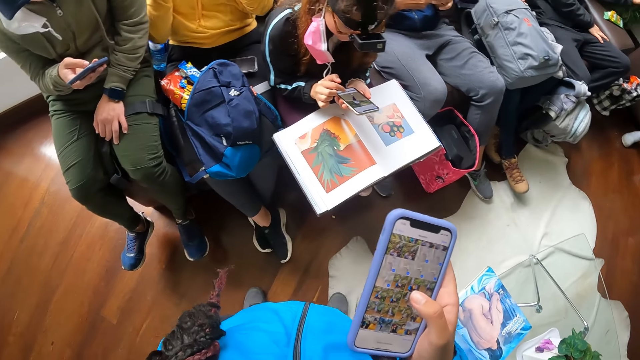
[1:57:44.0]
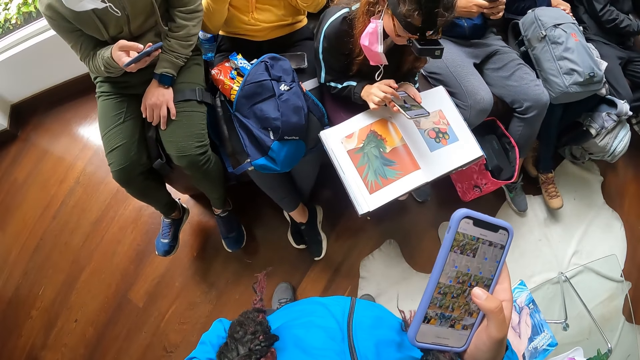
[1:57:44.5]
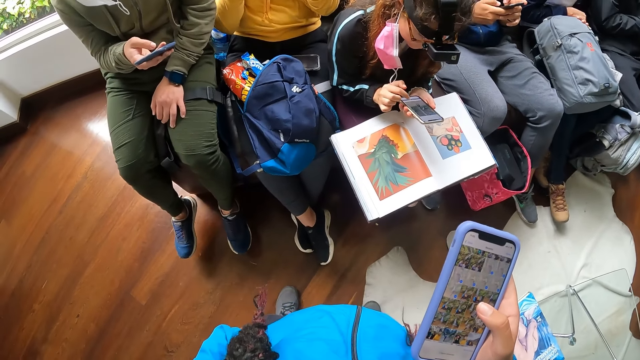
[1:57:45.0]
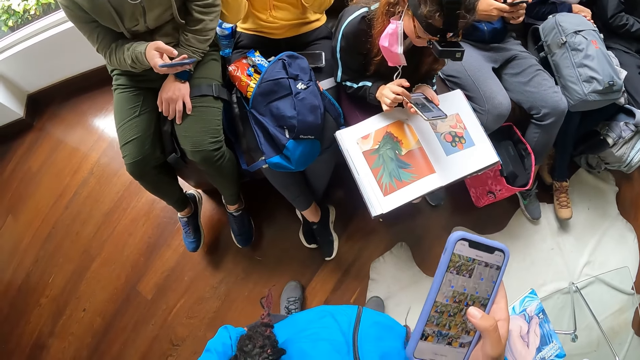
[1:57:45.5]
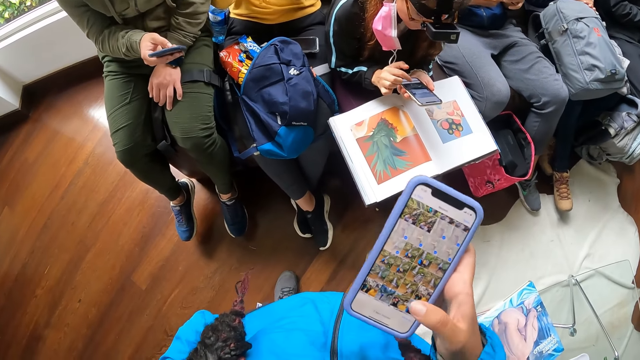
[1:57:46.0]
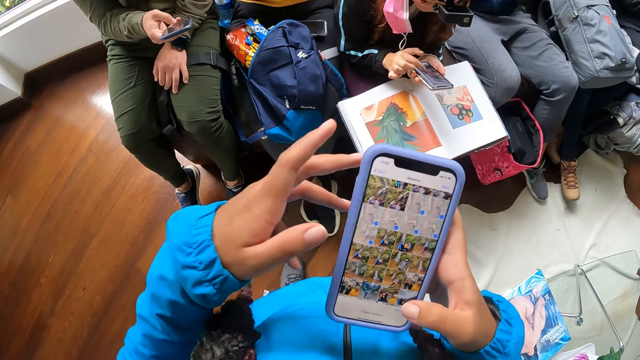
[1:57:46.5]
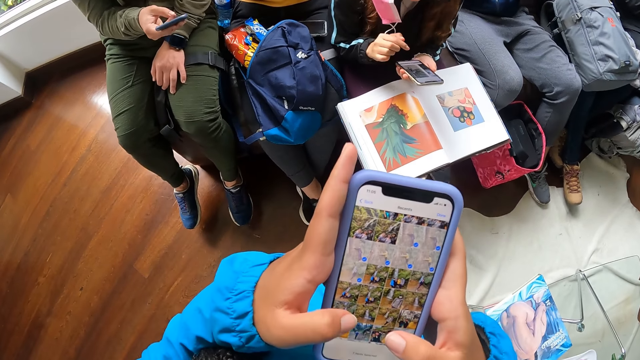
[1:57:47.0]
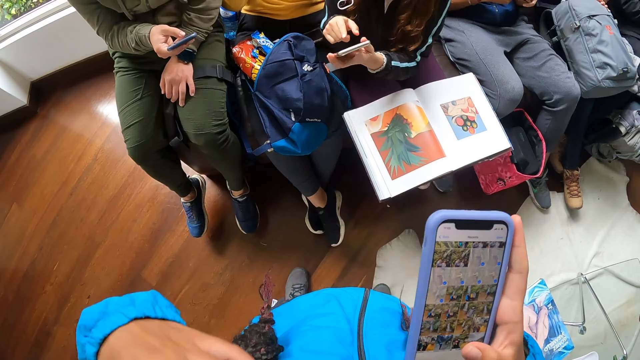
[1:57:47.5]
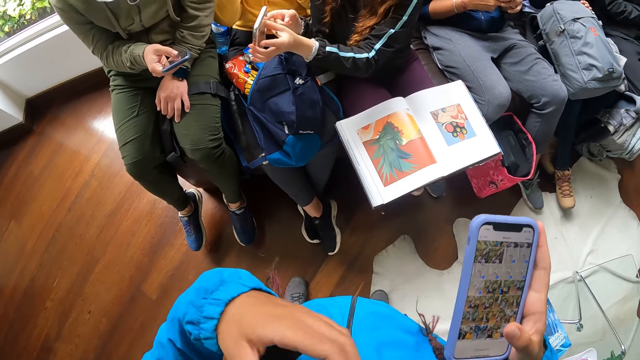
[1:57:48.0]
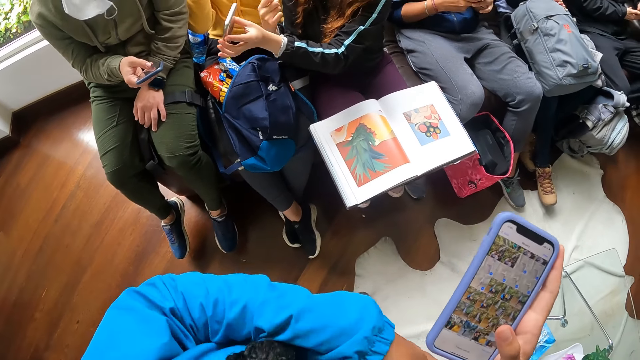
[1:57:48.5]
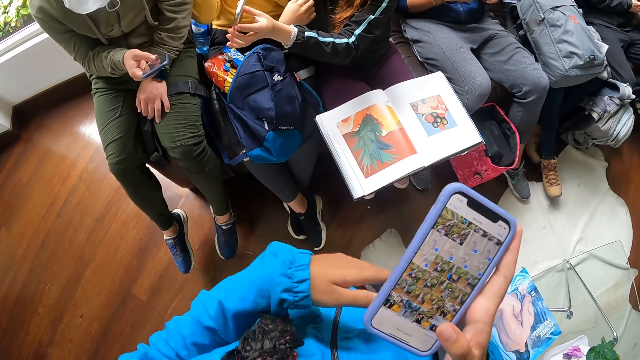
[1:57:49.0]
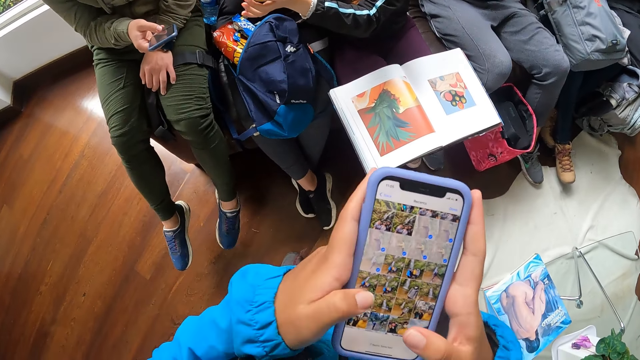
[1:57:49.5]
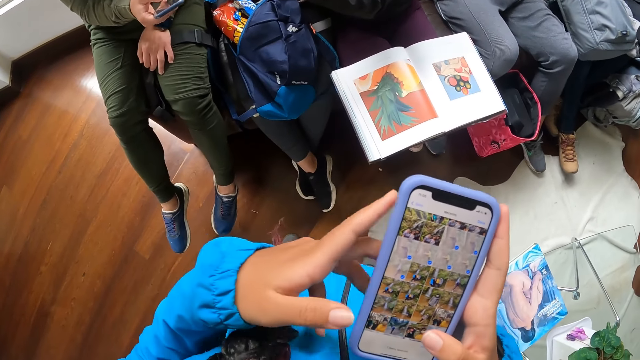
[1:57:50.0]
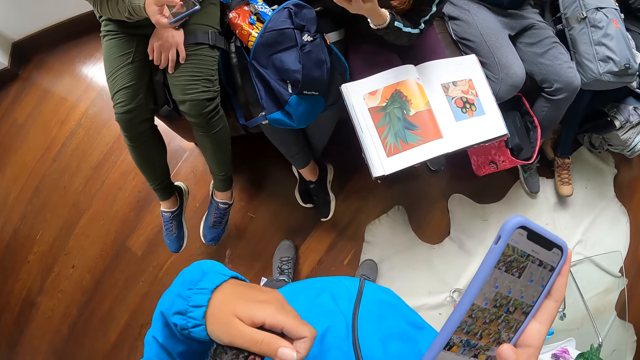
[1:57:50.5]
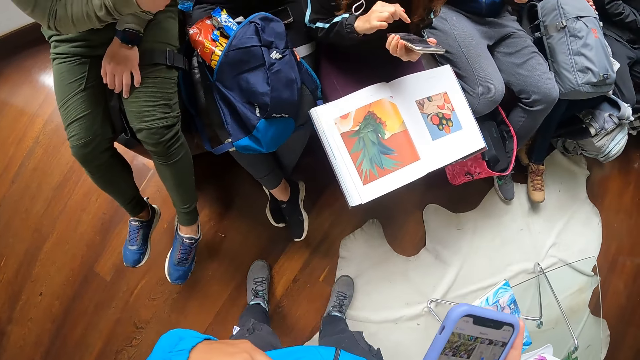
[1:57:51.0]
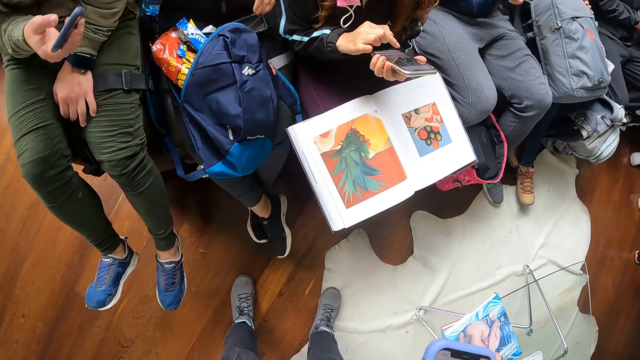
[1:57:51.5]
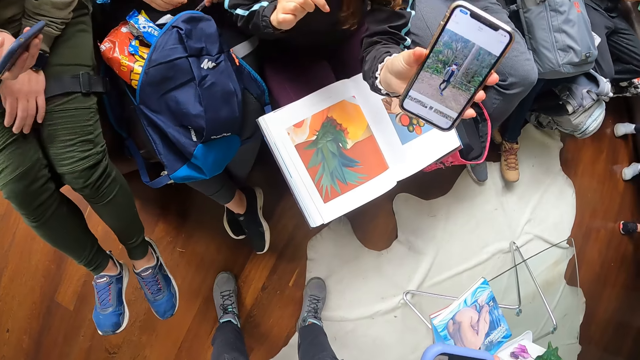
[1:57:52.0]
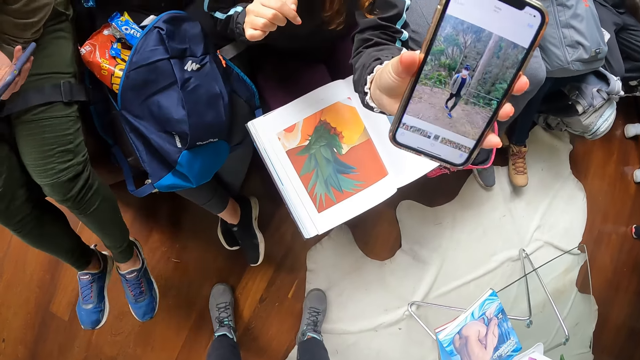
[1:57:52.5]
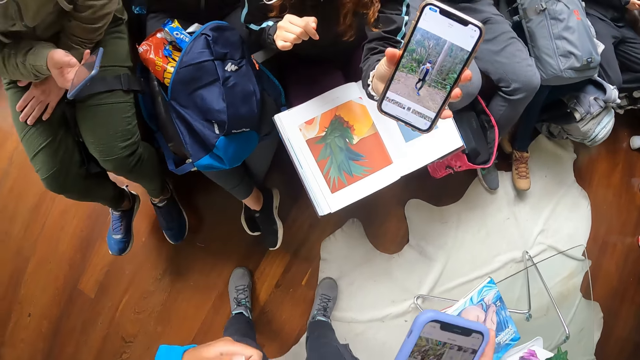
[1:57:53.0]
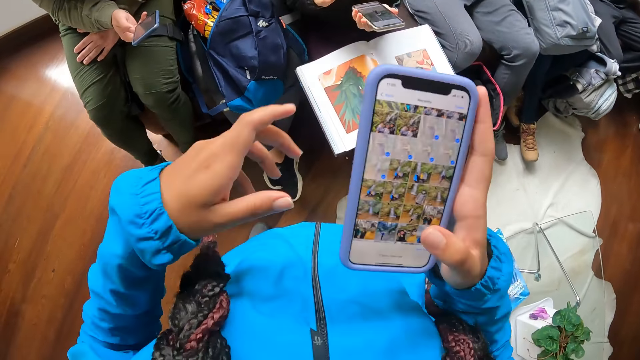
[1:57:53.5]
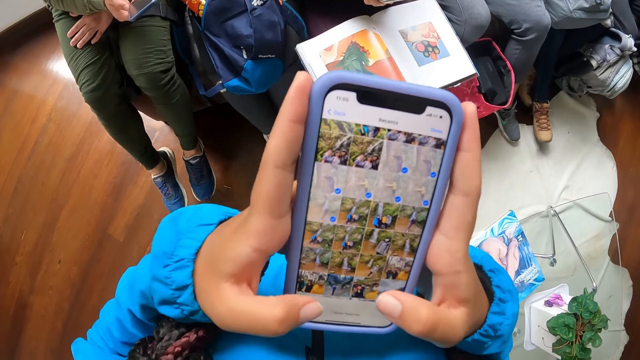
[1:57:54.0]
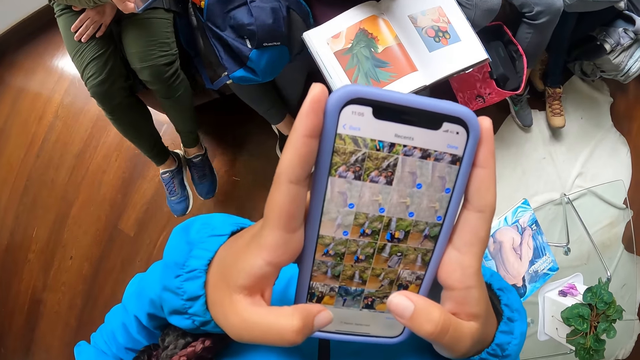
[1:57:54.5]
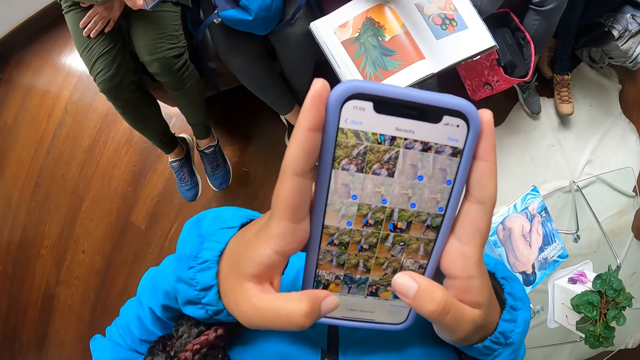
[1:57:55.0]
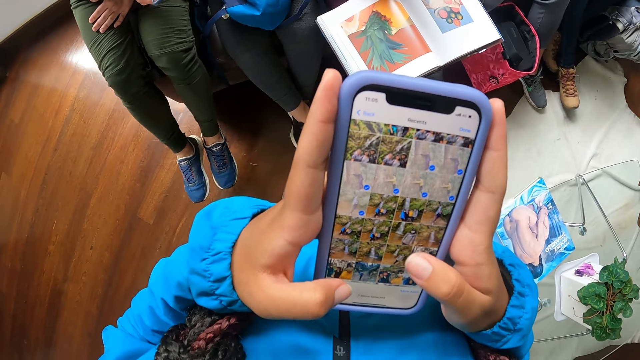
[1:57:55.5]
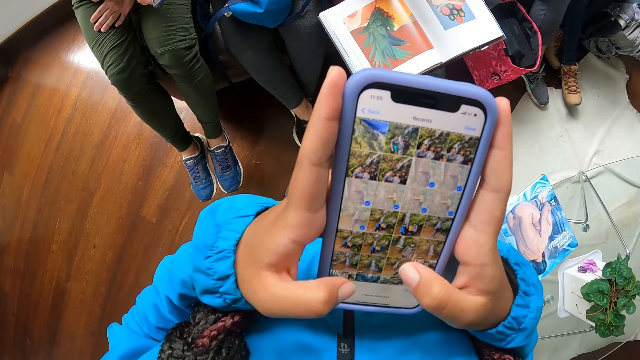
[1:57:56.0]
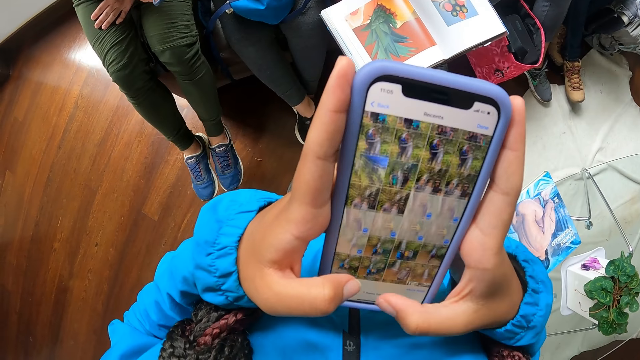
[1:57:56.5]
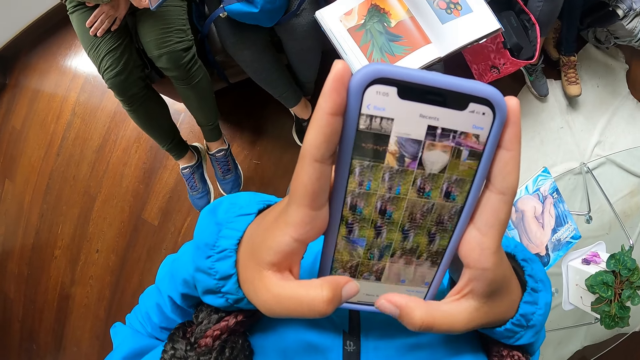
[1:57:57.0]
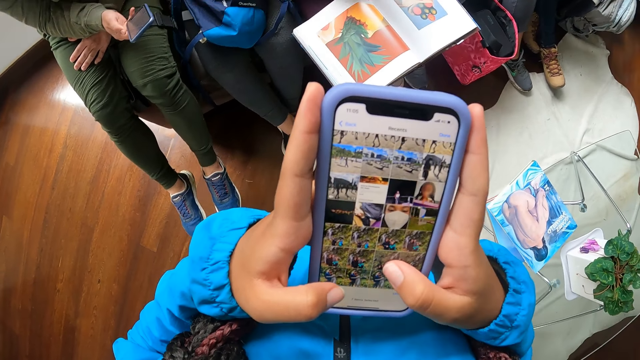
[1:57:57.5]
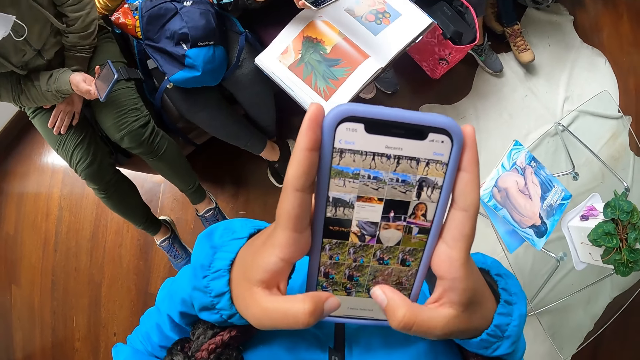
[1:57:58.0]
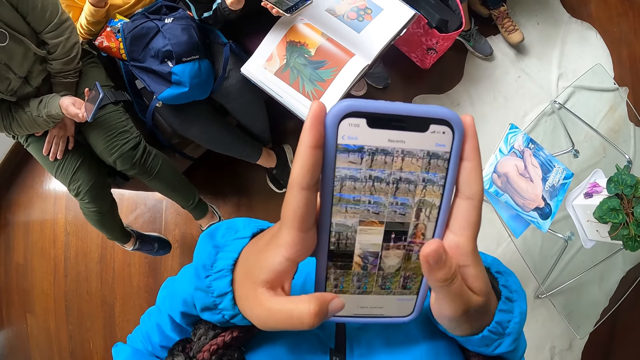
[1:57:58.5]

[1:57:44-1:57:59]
The camera wearer holds the phone with both hands. She adjusts her jacket with her left hand. She touches her hair. She holds the phone with both hands. She holds her hair with her left hand. She interacts with the woman. She holds the phone with both hands. She presses the phone with her right hand.

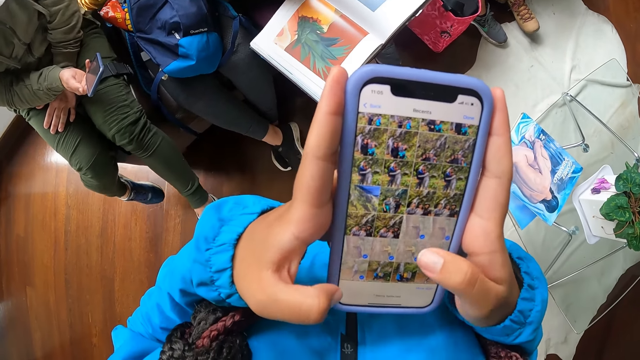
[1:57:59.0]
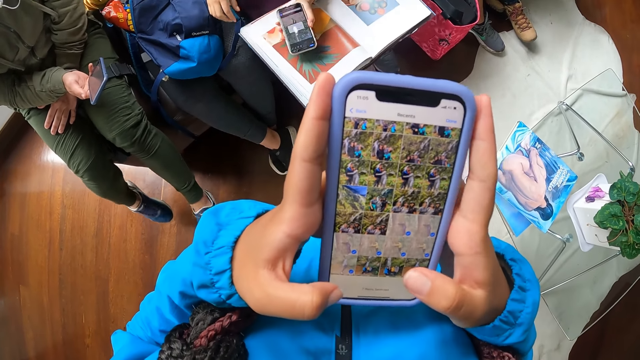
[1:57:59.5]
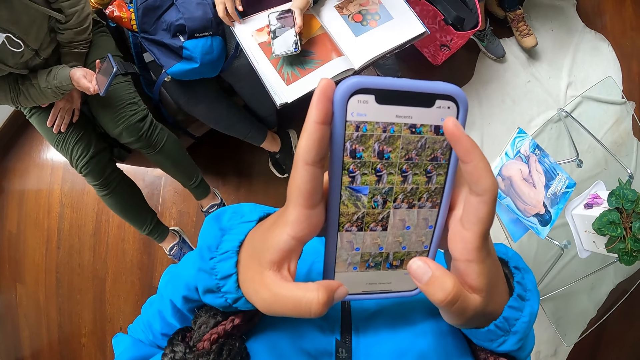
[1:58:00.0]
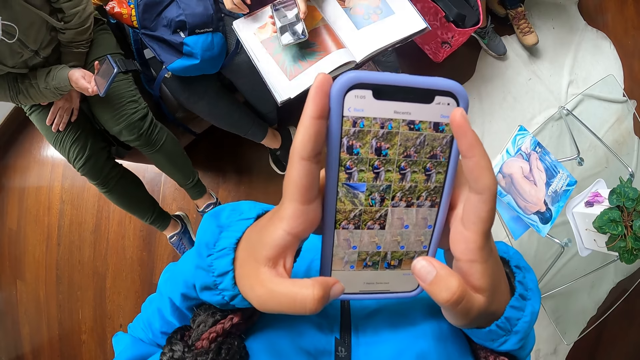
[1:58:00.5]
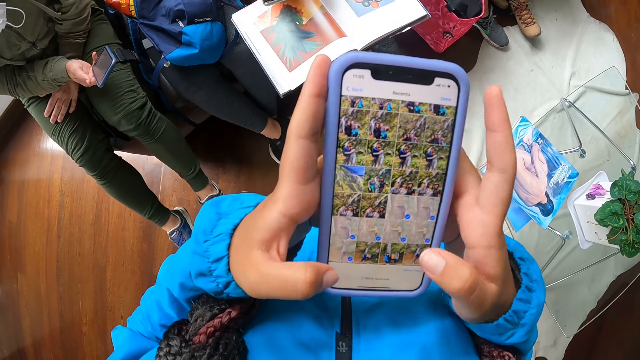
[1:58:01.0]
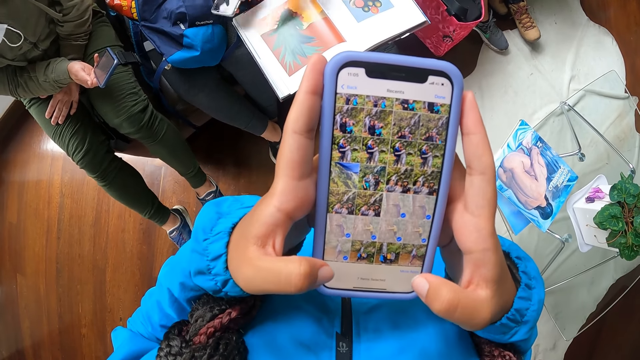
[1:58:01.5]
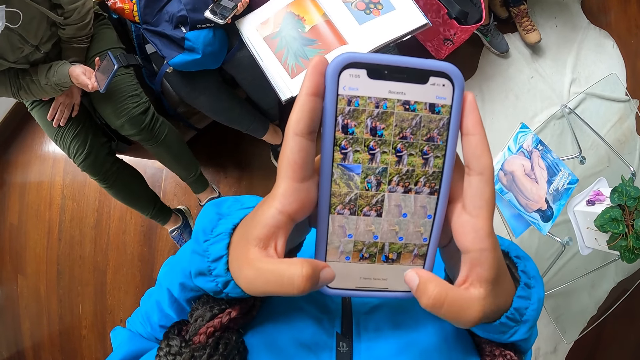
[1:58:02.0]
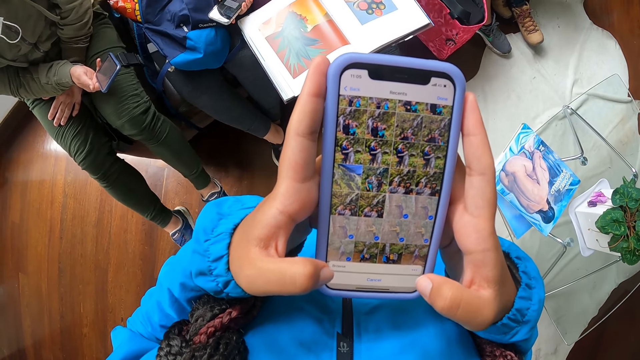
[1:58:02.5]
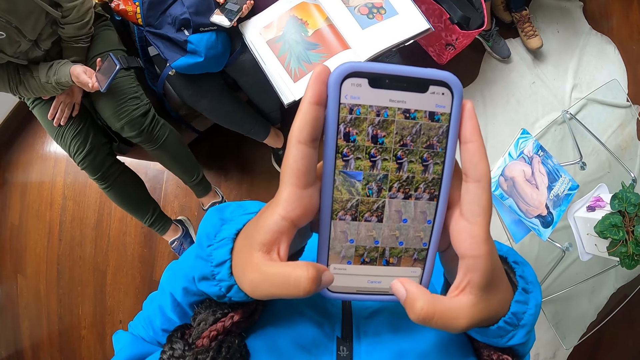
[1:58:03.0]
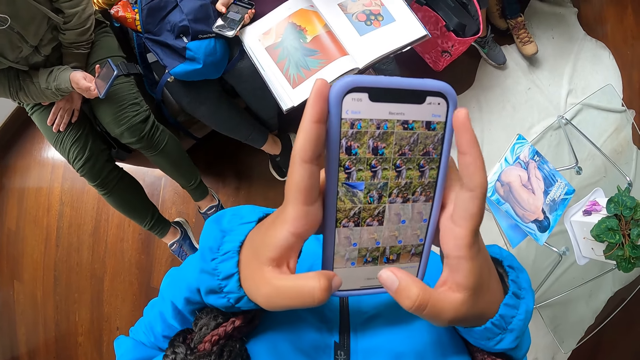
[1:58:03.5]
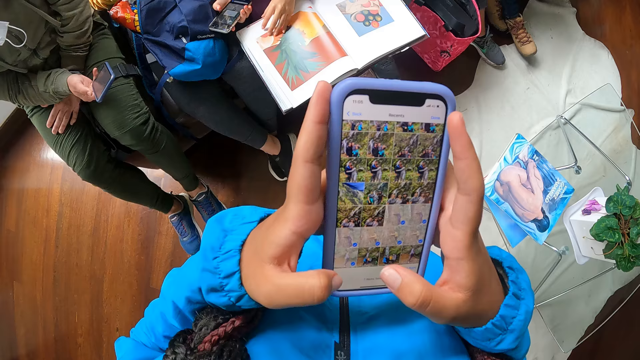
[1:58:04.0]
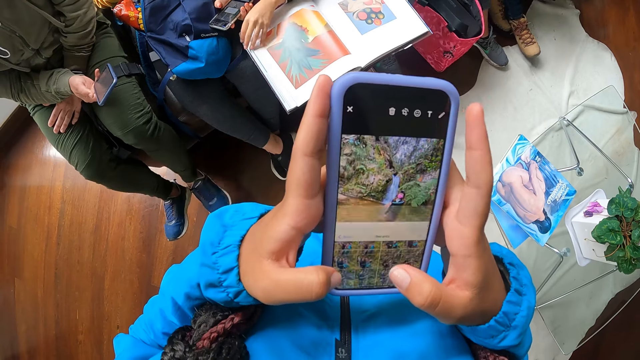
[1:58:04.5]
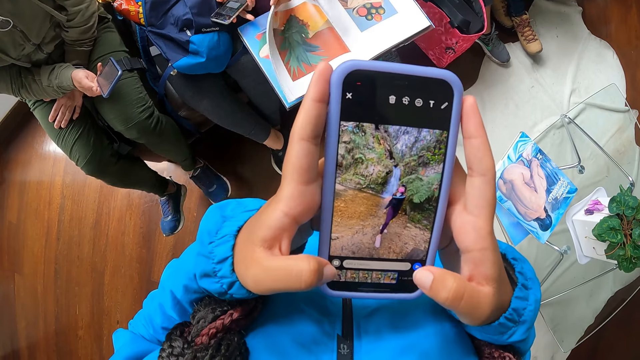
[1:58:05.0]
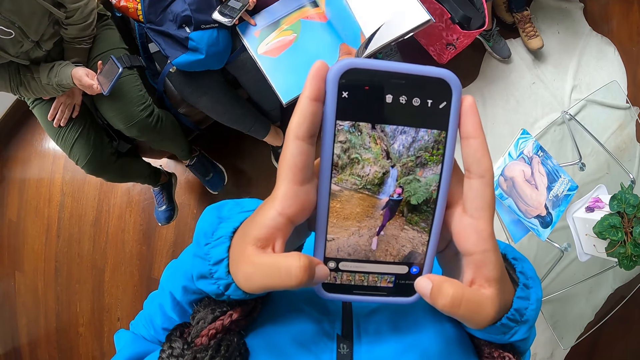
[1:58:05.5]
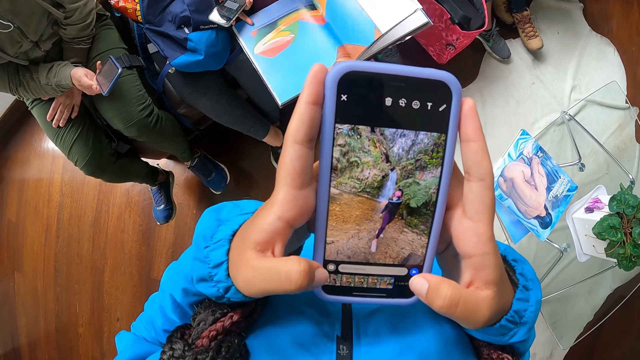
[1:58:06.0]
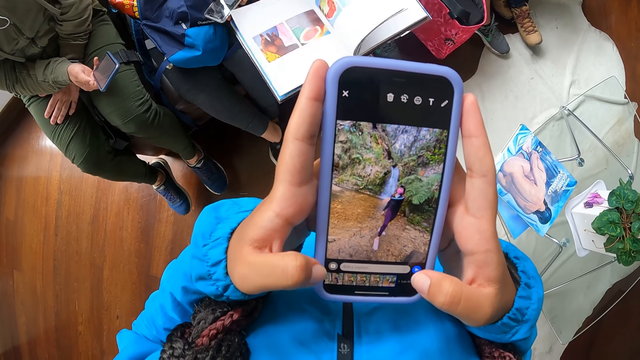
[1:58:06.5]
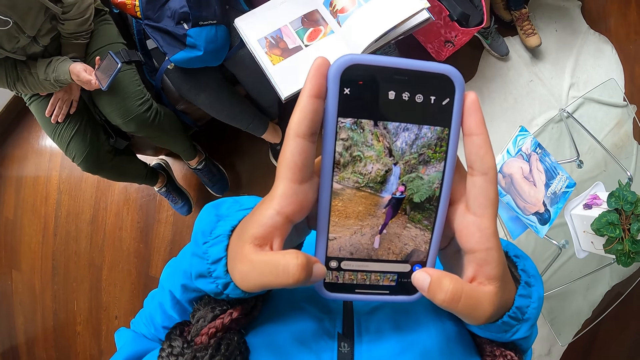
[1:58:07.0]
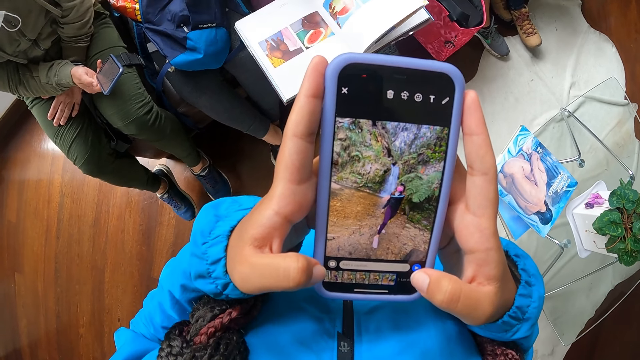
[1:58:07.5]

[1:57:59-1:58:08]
The woman opens a book on her lap with her left hand.
